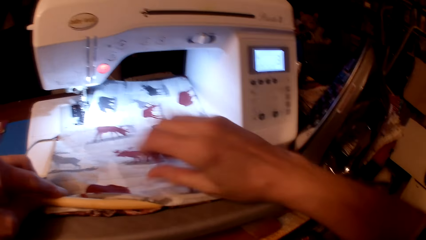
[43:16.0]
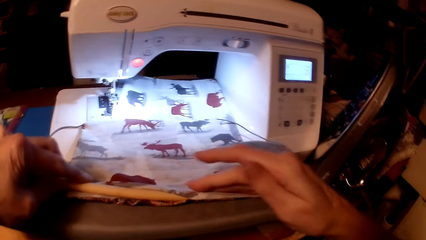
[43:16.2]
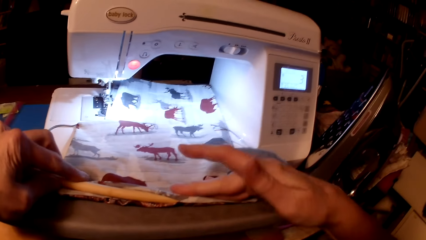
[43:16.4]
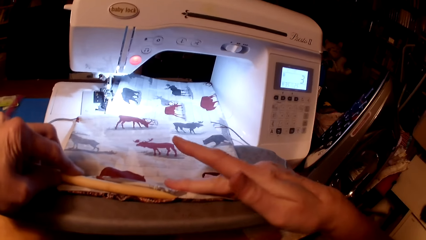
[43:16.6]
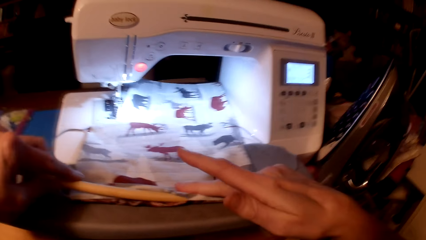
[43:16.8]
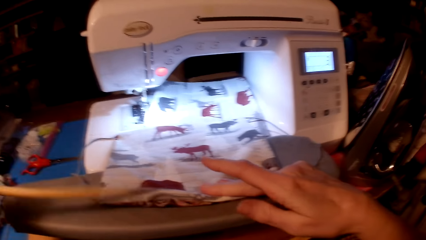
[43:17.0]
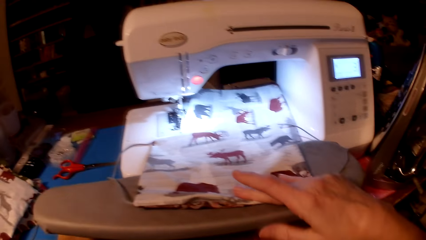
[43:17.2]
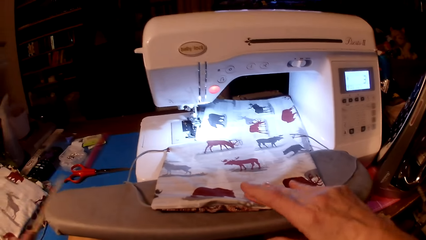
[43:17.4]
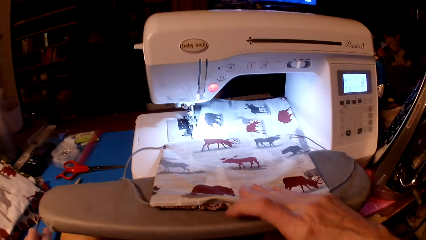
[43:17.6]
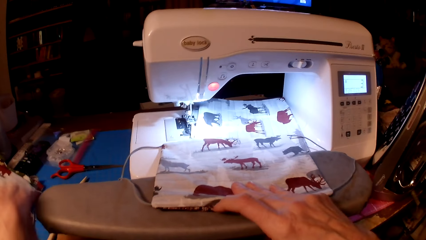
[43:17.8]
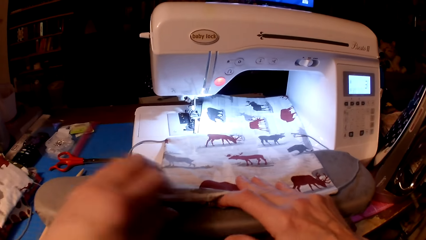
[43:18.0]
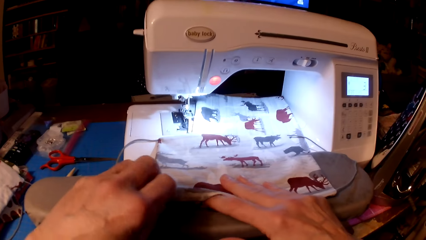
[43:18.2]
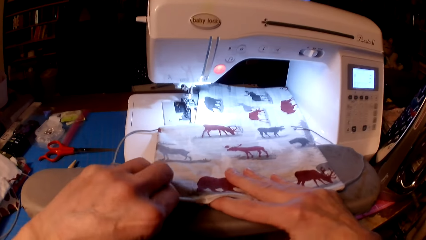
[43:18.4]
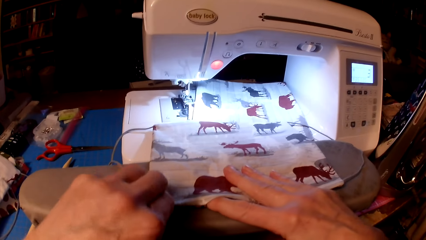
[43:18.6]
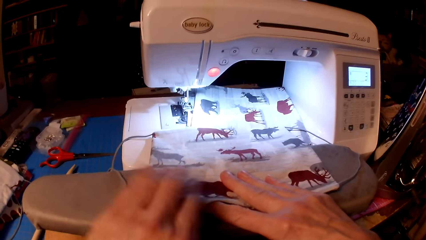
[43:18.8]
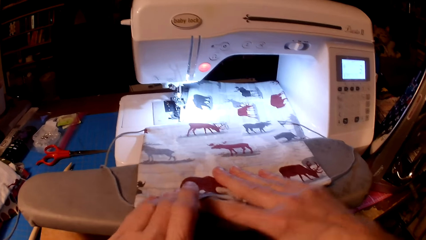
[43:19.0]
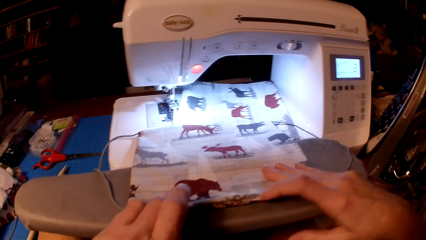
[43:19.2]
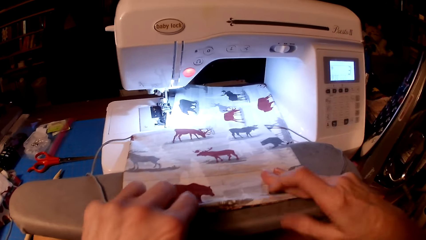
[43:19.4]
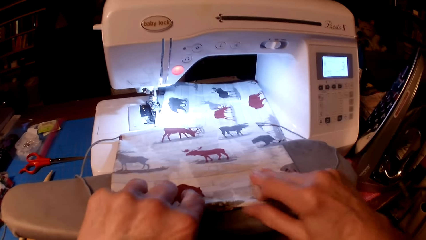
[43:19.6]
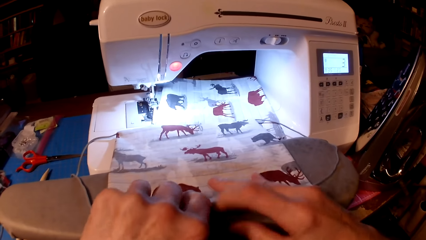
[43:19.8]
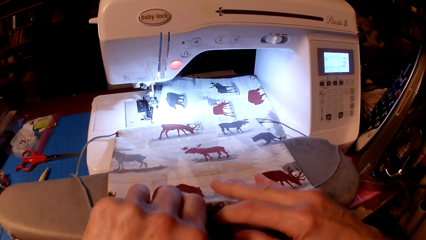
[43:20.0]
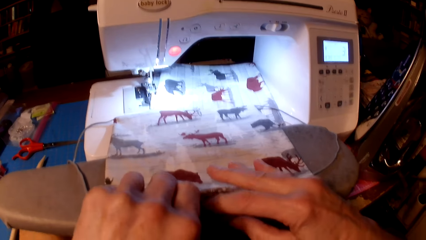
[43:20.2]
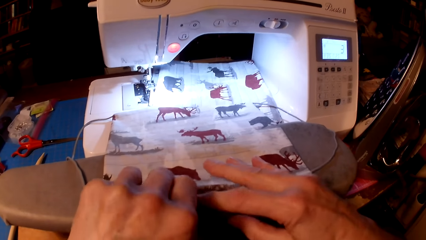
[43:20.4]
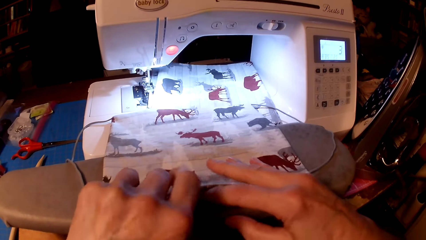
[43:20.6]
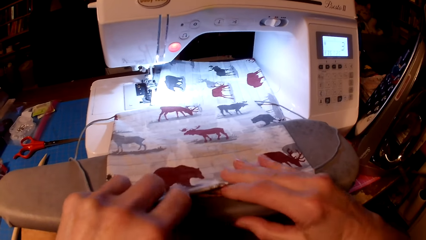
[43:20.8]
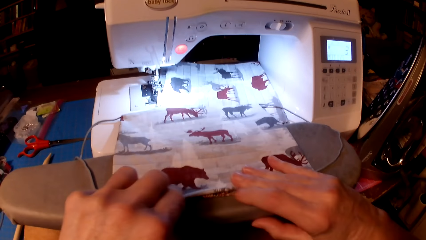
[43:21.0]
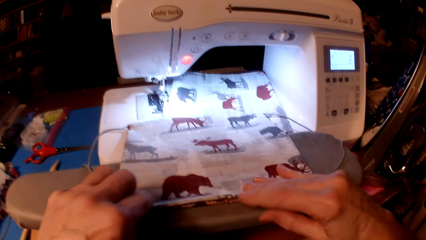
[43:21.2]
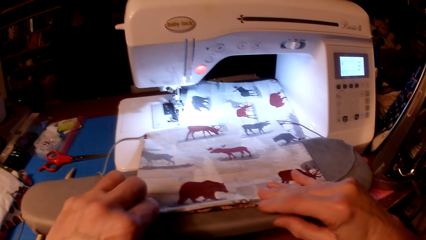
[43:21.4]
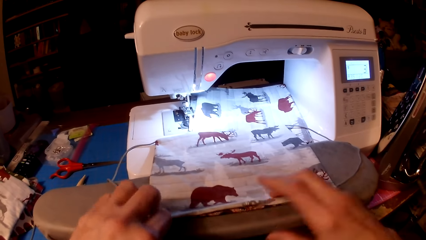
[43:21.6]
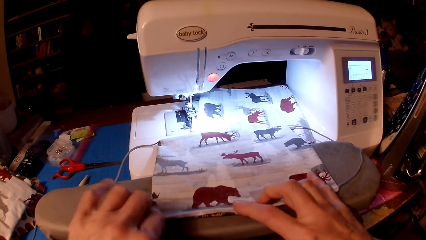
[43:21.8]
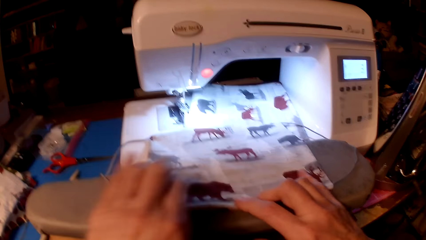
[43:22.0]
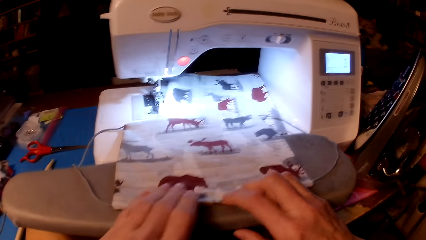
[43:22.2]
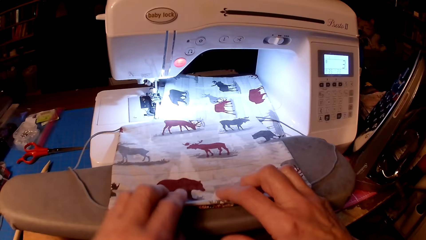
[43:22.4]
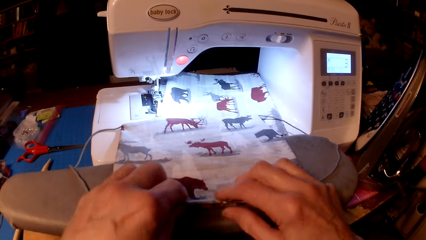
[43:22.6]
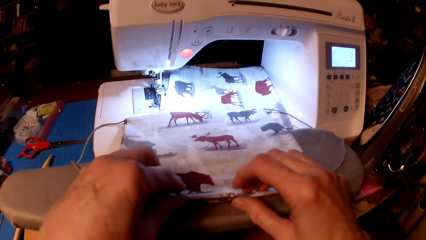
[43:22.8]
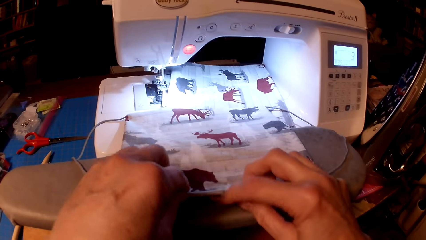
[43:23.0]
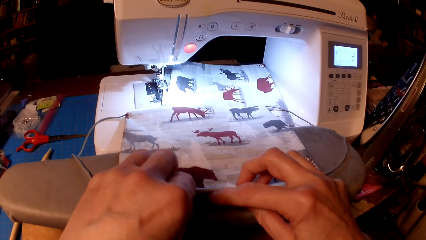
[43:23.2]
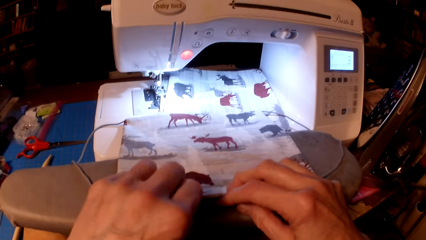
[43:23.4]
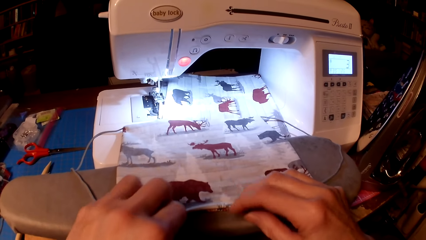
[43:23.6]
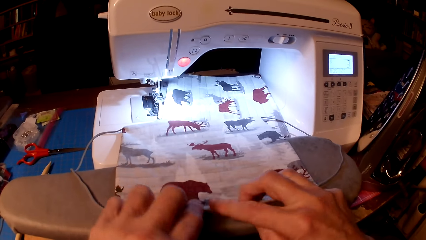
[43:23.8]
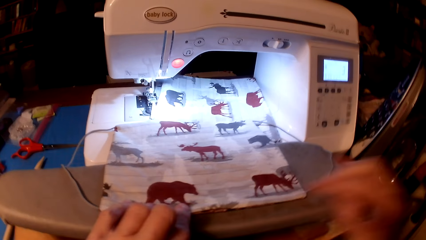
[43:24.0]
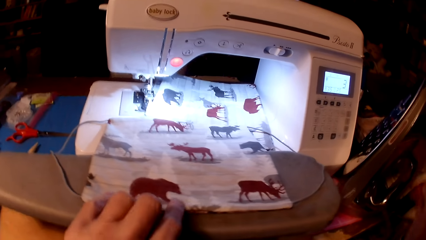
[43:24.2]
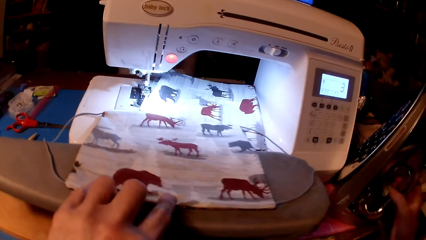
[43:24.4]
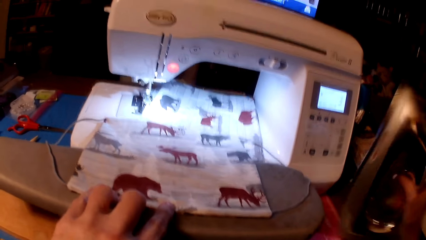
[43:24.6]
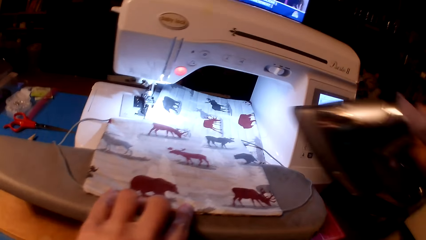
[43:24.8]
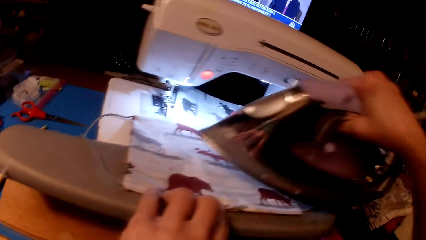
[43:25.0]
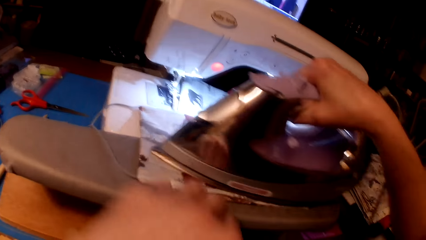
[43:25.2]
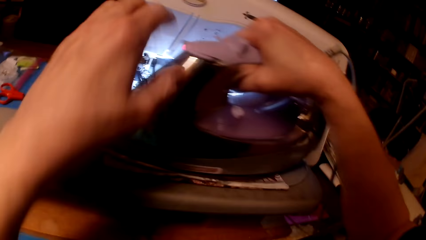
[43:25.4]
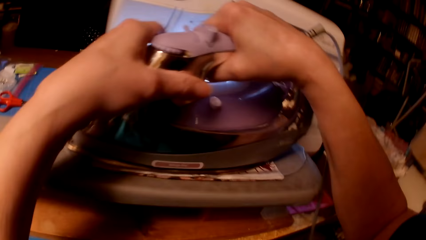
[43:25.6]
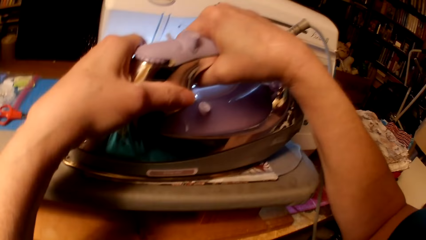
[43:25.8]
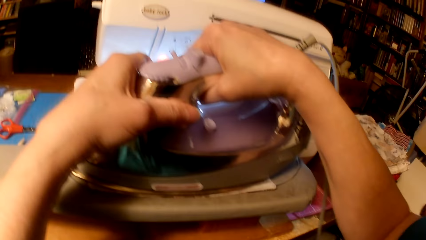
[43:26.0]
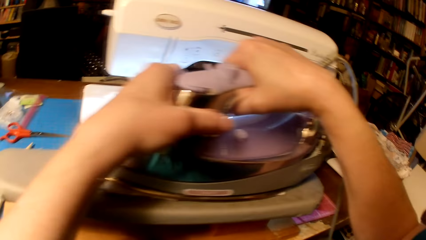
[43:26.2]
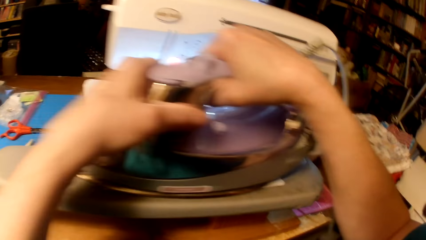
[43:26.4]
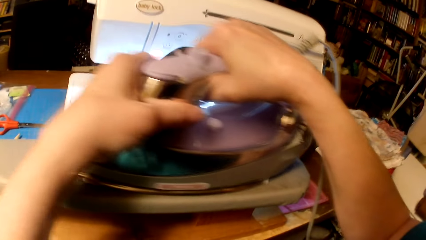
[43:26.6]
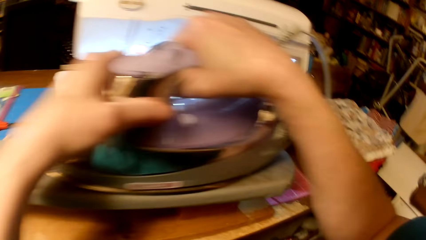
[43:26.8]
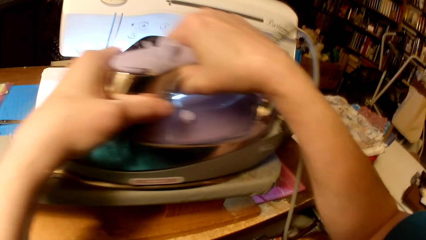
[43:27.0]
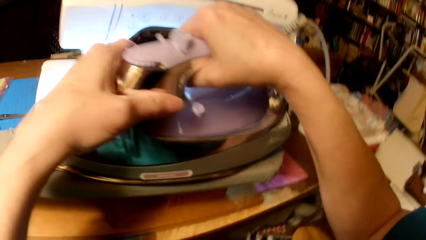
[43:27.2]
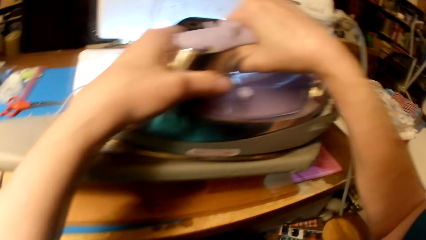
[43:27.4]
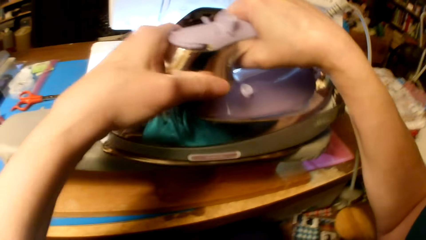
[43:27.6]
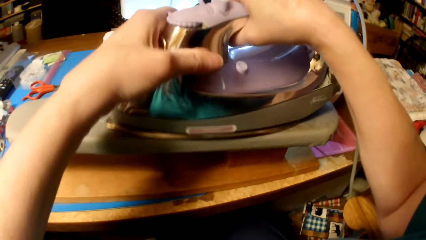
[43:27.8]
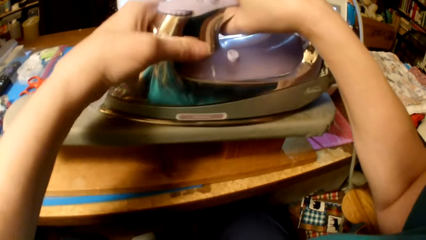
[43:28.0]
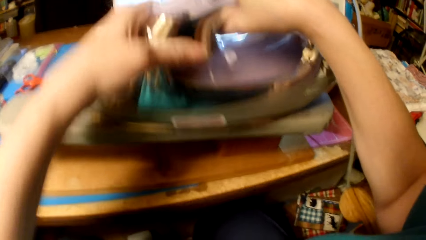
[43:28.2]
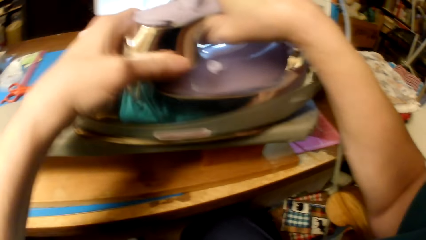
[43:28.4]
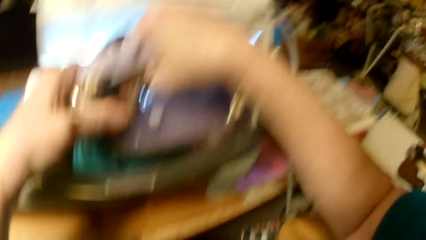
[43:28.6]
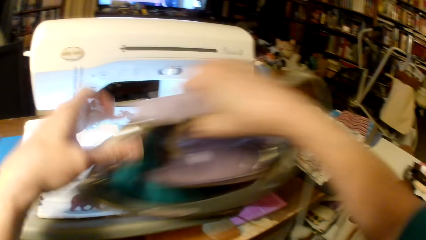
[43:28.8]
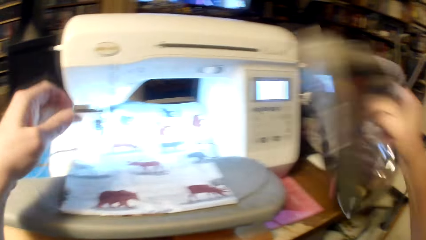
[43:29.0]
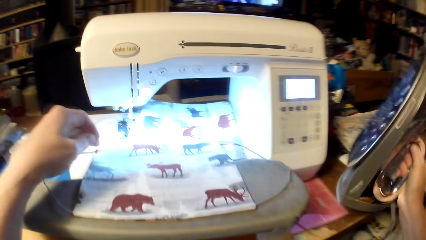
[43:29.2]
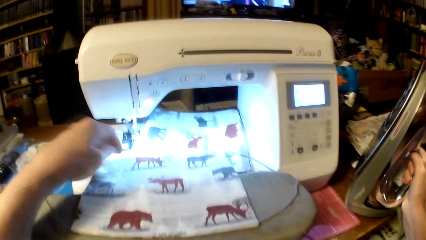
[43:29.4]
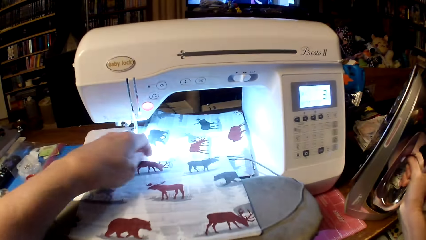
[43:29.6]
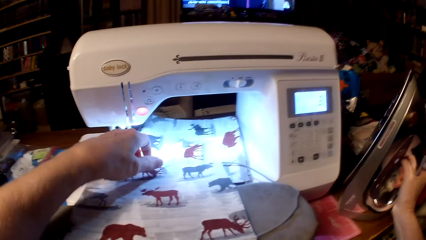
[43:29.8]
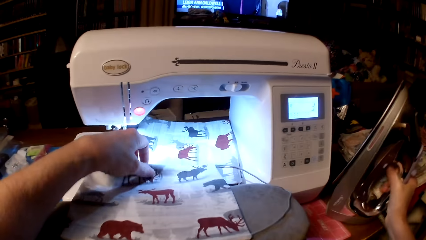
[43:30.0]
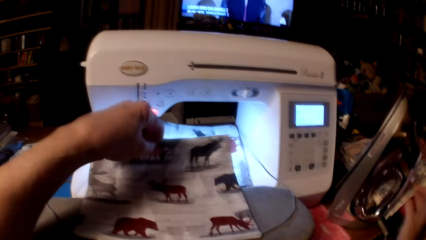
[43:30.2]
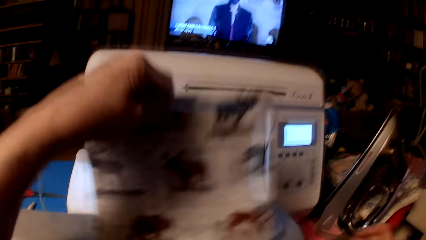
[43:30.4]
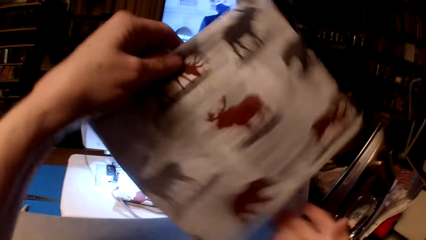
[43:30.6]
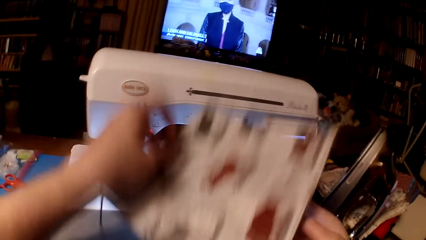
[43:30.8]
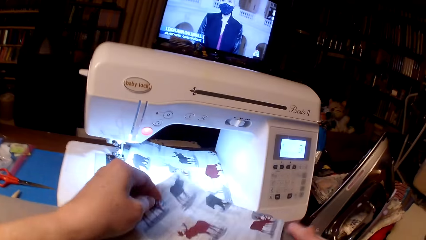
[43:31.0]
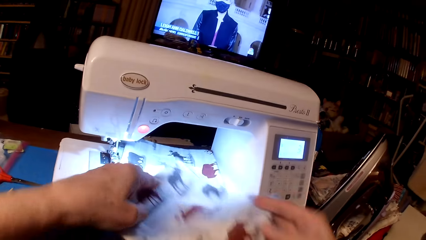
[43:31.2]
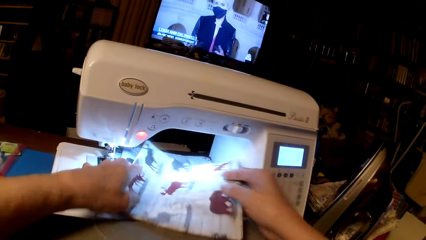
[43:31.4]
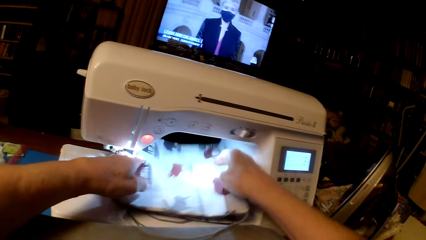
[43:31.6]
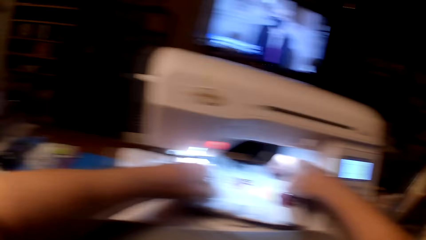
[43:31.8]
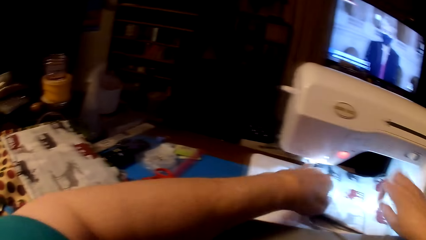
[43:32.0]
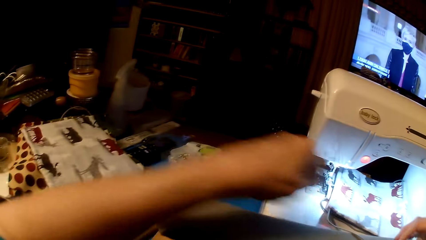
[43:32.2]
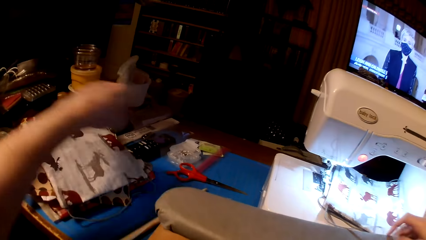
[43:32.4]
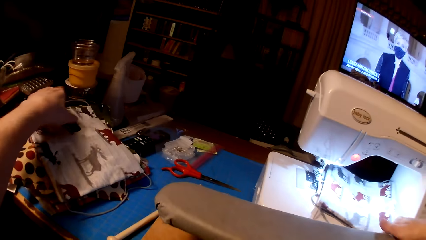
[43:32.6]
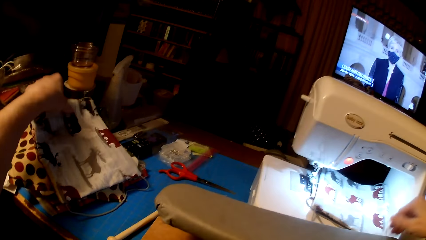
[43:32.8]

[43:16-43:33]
The camera wearer straightens the pillow cushion. They drop a wooden stick on the table. They align the pillow cushion. They pick up an iron box. They iron the pillow cushion. They place the iron box on the table. They place the pillow cushion on the sewing machine.
